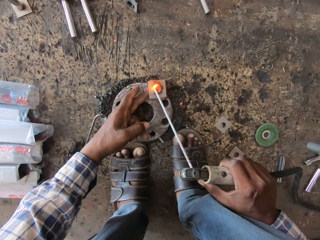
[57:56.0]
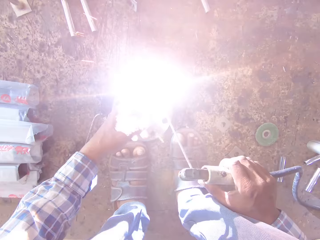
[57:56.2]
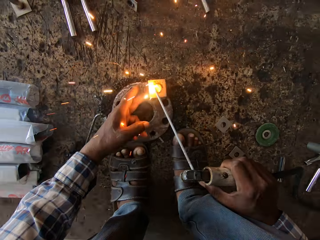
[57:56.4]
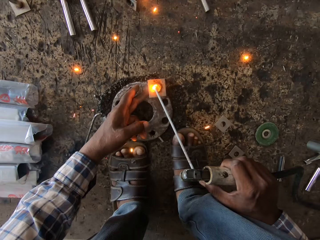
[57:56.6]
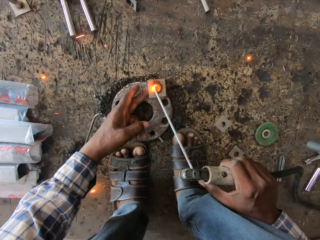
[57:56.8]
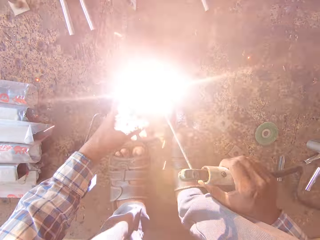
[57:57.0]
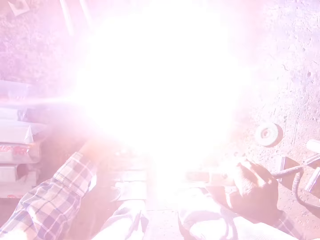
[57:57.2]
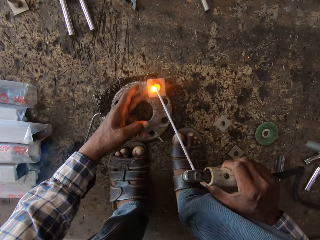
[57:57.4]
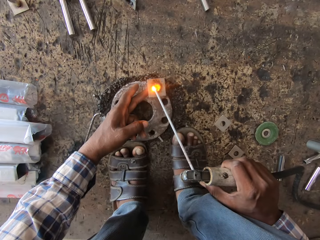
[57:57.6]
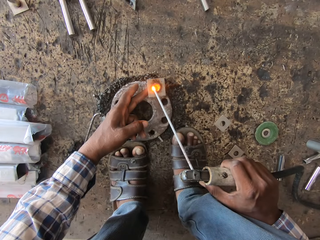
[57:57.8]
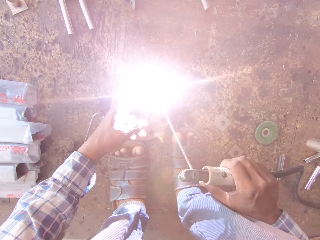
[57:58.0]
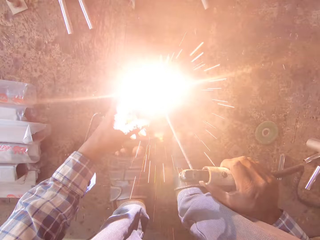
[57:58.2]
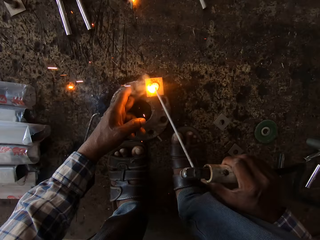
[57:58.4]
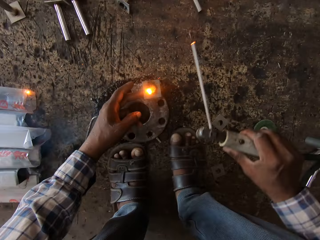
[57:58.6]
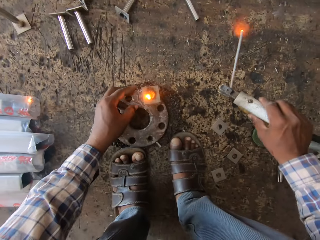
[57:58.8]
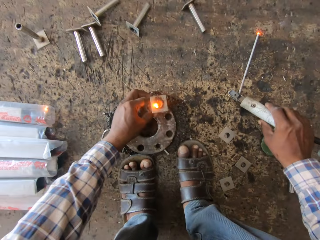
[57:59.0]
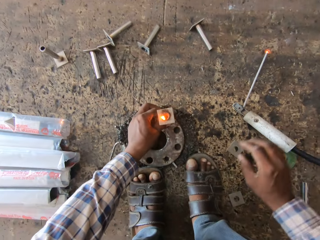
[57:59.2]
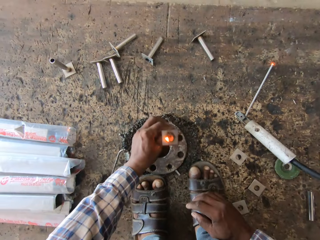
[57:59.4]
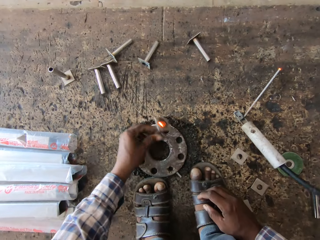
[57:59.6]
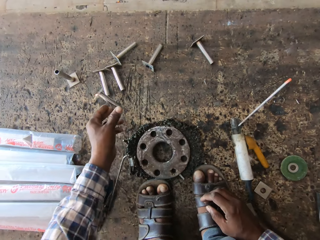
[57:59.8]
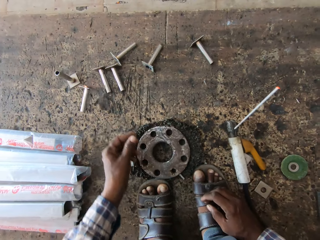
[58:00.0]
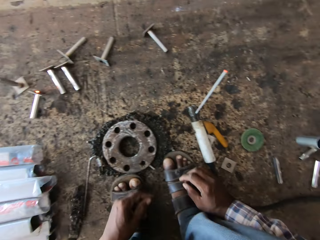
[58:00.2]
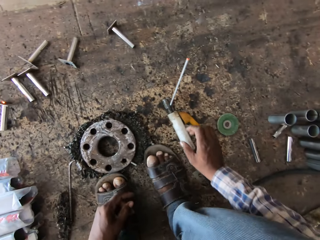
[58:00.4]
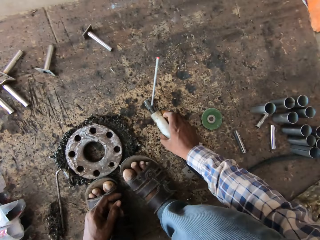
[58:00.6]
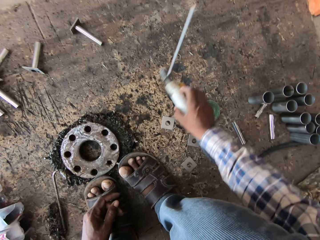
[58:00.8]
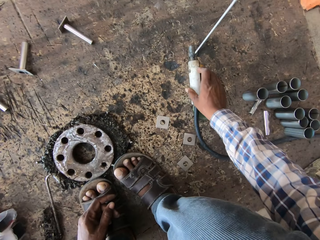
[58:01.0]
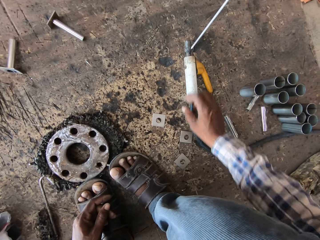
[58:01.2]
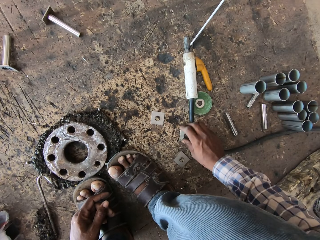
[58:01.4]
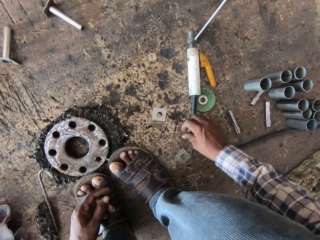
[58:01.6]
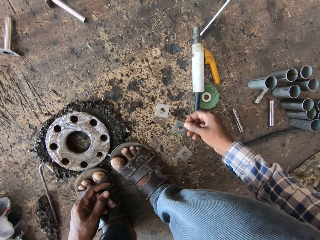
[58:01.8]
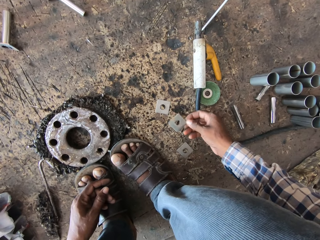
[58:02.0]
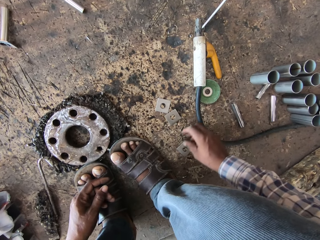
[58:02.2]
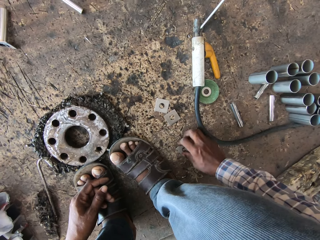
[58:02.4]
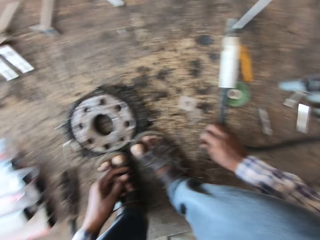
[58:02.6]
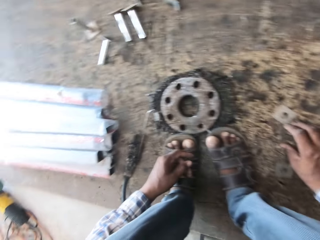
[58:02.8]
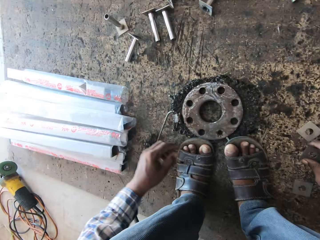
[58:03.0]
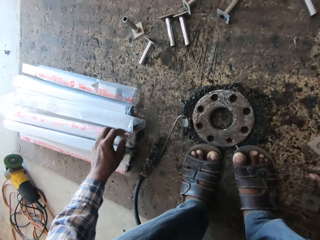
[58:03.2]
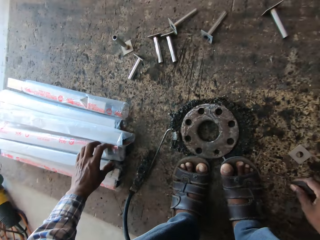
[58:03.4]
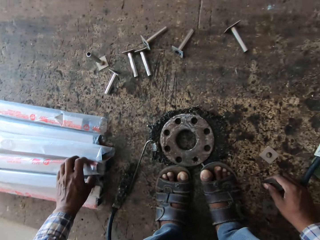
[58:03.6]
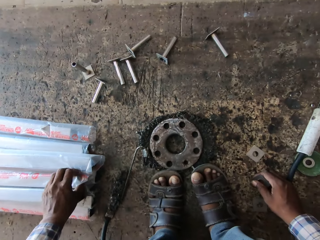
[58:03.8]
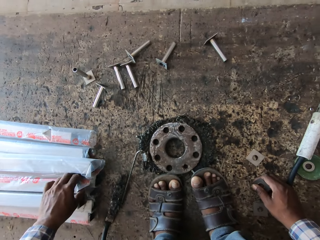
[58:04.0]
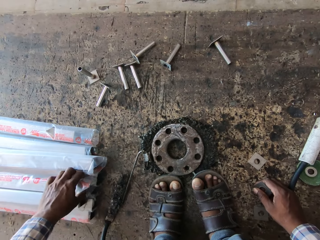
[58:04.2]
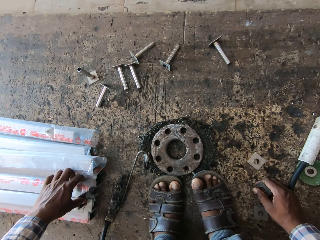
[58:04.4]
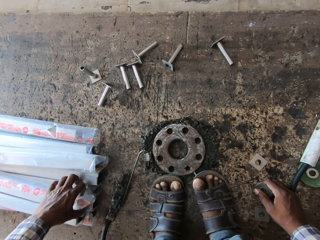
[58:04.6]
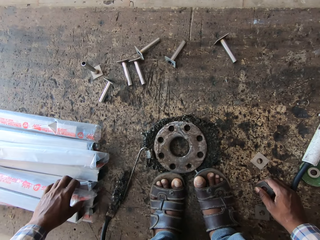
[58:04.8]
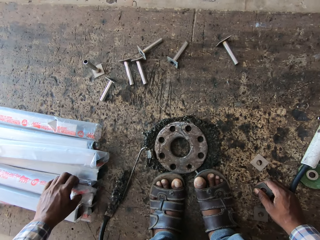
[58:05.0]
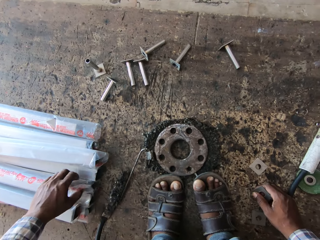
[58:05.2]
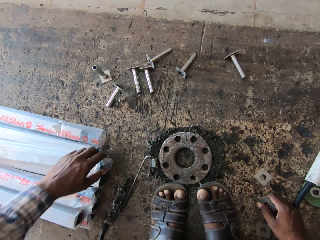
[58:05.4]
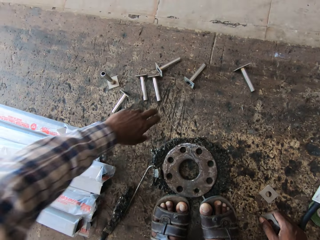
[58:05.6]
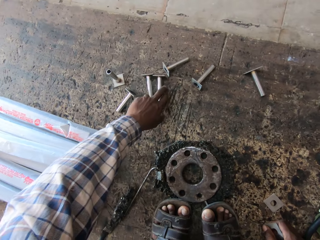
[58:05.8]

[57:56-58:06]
The camera wearer drops the welding torch on the floor with his right hand. He removes the welded steel pipe from the flange with his left hand. He throws the welded steel pipe on the floor with his left hand. He picks the welding torch from the floor with his right hand. He drops the welding torch on the floor with his right hand. He picks a base plate from the floor with his right hand. He drops the base plate on the floor with his right hand. He picks the base plate from the floor with his right hand. He touches a piece of metal. He adjusts a stainless steel tube in a nylon wrap on some square tubes on the floor with his left hand.

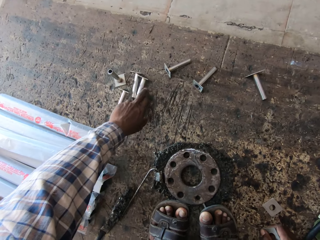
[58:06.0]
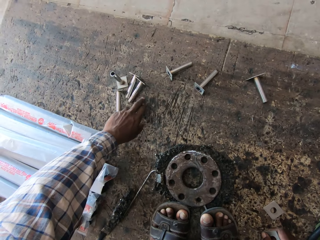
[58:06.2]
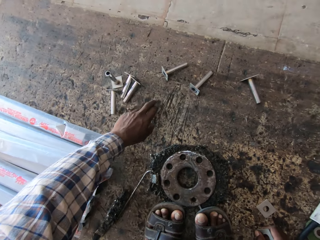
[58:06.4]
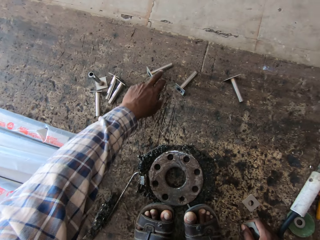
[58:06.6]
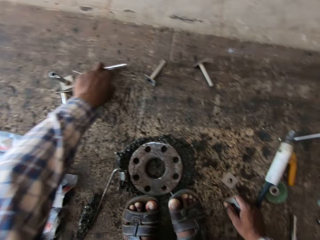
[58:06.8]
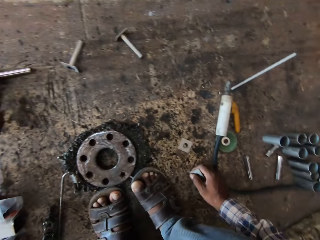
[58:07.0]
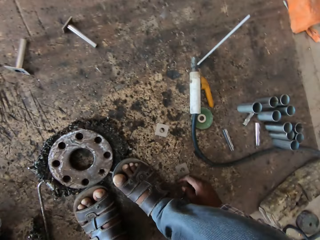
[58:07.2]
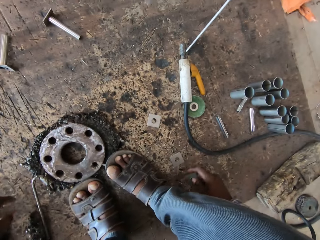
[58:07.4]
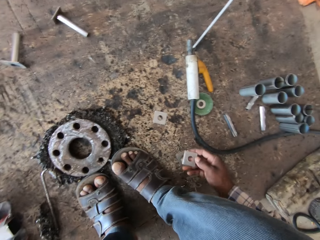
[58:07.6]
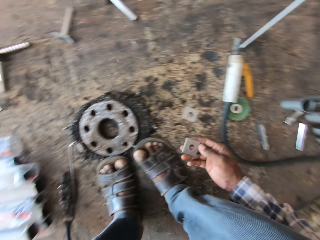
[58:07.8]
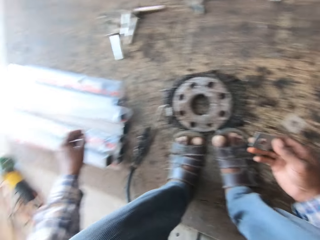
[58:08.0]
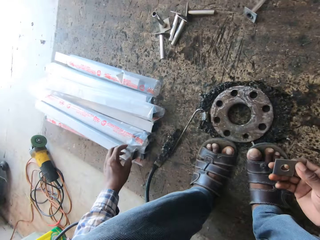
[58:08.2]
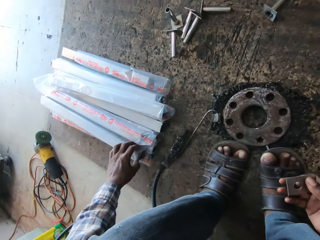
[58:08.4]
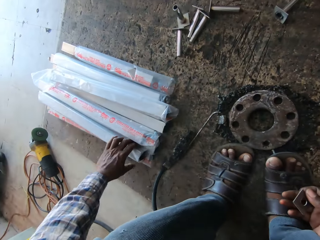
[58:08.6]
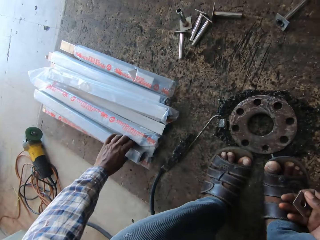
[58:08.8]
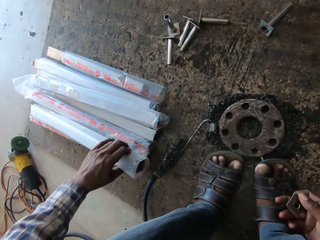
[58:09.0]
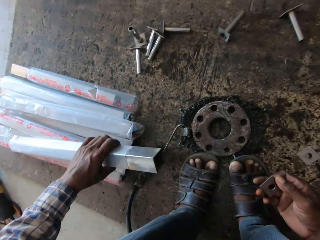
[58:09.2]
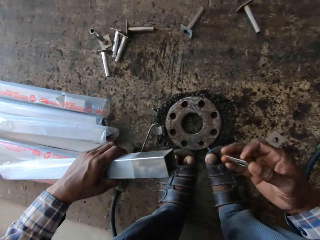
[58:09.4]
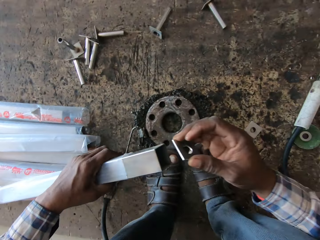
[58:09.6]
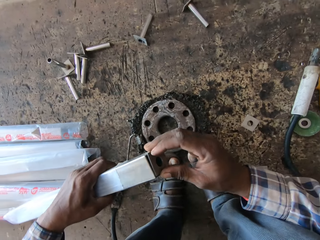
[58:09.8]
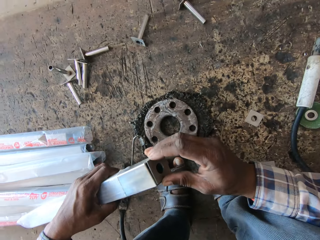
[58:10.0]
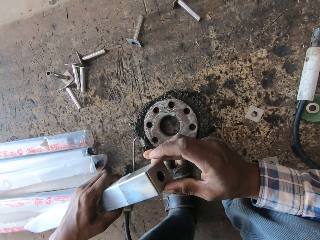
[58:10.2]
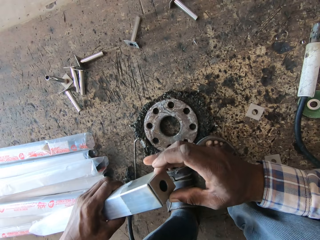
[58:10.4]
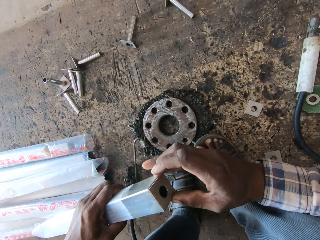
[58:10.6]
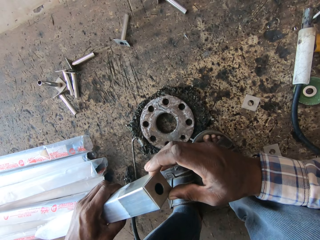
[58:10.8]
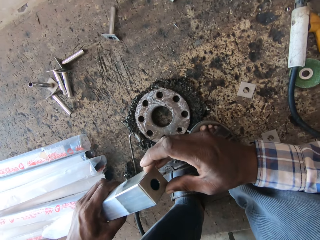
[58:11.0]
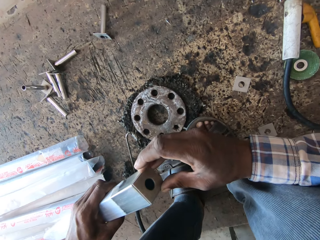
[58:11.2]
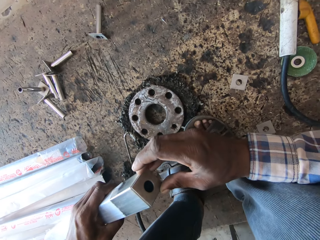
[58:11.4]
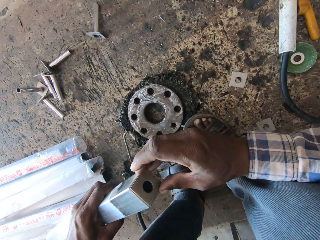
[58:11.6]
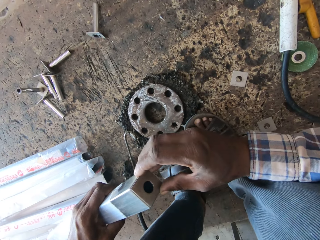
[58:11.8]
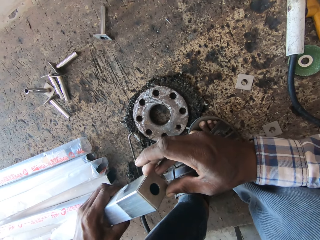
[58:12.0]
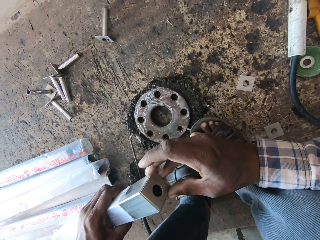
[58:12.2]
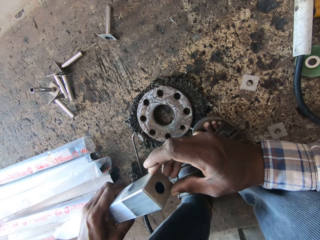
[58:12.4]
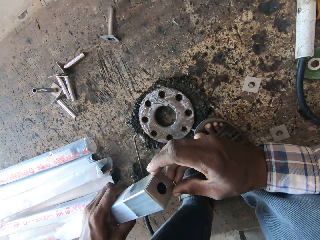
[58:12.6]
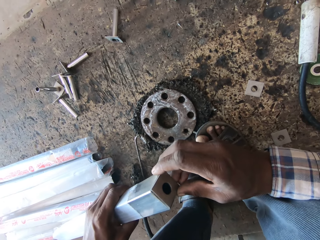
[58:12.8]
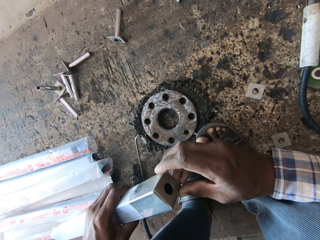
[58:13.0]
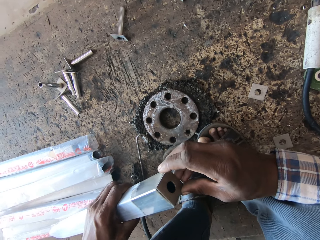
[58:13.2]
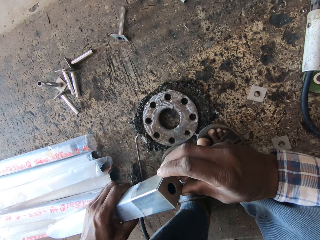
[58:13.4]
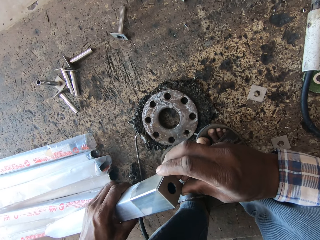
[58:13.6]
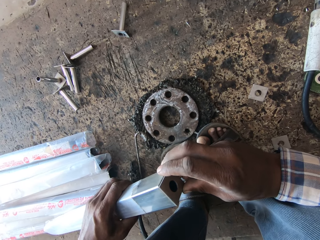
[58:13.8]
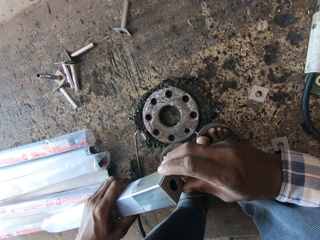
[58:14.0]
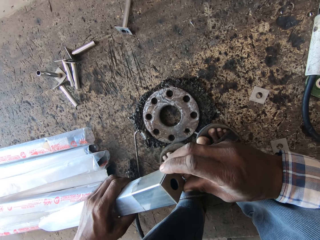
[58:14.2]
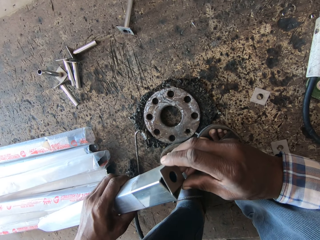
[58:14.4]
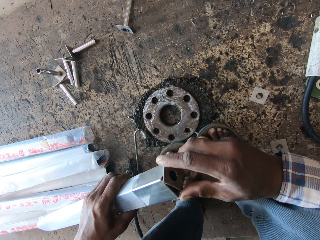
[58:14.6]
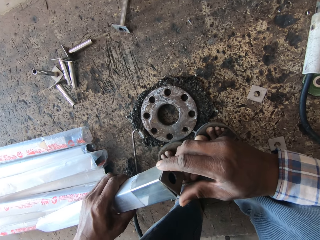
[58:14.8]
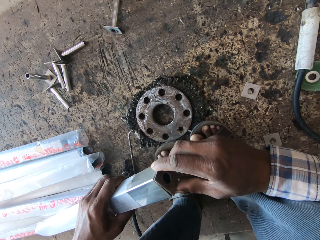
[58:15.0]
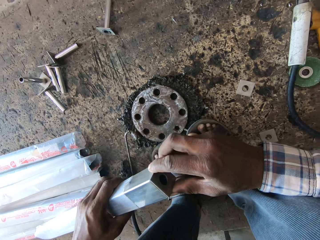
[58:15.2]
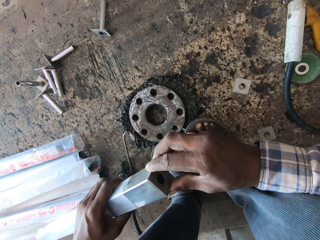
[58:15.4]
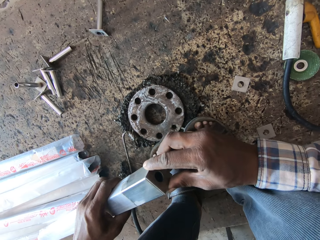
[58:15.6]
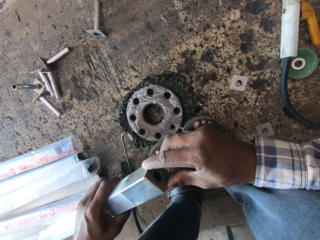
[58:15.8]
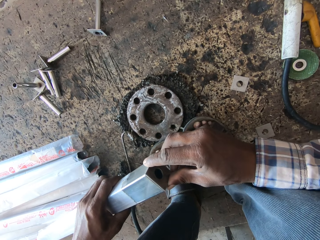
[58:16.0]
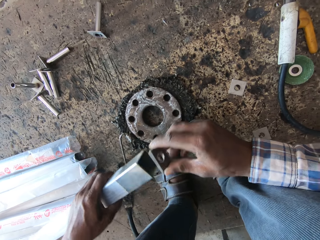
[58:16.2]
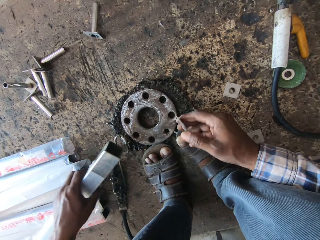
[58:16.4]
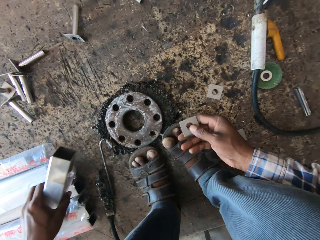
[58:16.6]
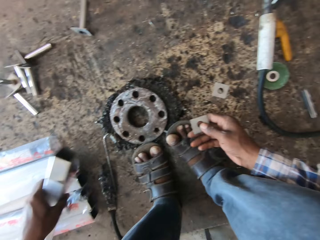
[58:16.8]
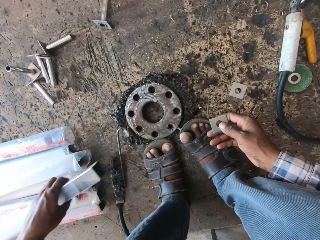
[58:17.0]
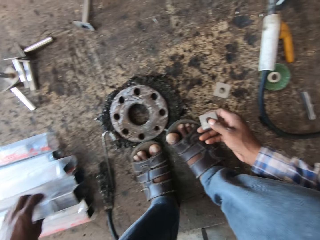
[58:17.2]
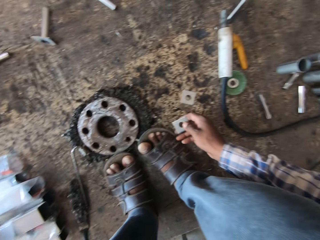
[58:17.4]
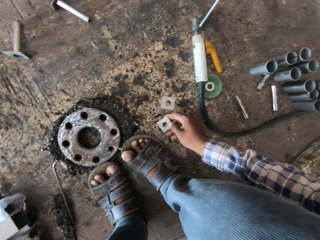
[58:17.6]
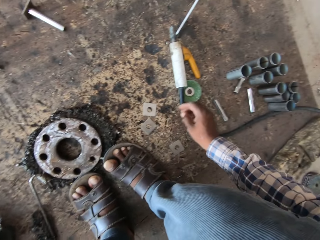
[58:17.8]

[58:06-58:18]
The camera wearer adjusts the welded pipe on the floor with his left hand. He pushes the metal rods aside. He adjusts the welded pipe on the floor with his left hand again. He picks a stainless steel tube in a nylon wrap from some square tubes on the floor with his left hand. He places the base plate on the stainless steel tube with his right hand. He adjusts the base plate on the stainless steel tube with his right hand. He removes the base plate from the stainless steel tube with his right hand.
